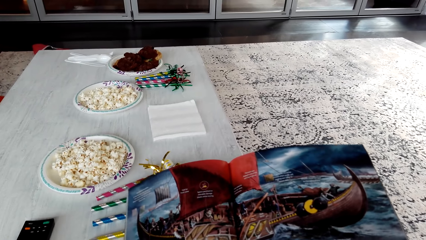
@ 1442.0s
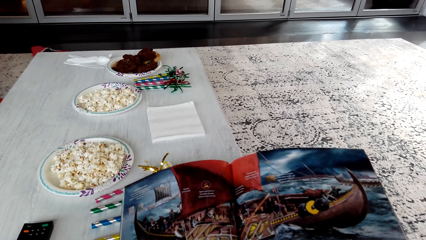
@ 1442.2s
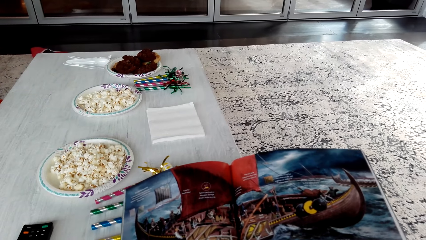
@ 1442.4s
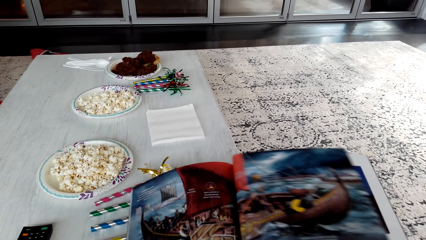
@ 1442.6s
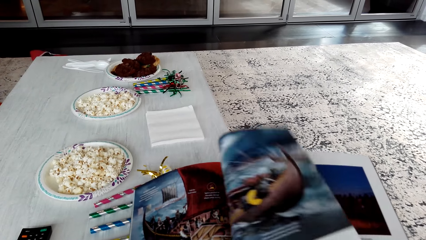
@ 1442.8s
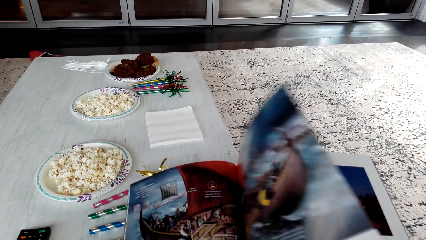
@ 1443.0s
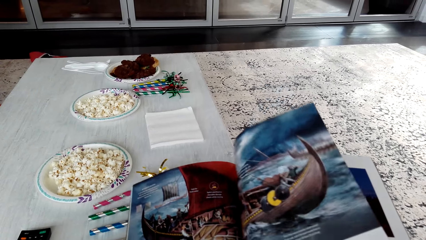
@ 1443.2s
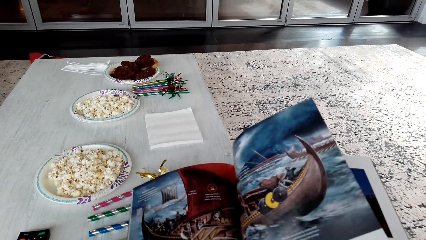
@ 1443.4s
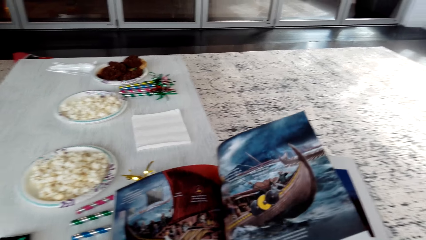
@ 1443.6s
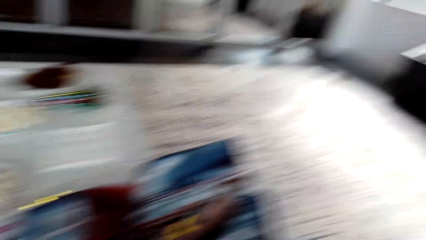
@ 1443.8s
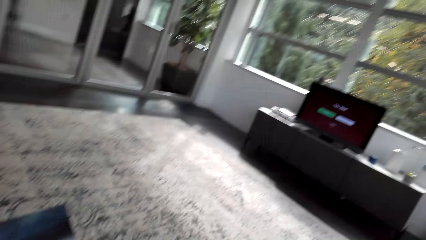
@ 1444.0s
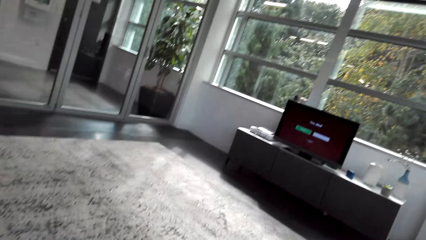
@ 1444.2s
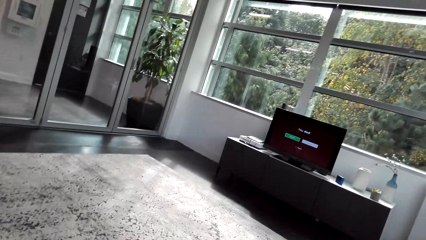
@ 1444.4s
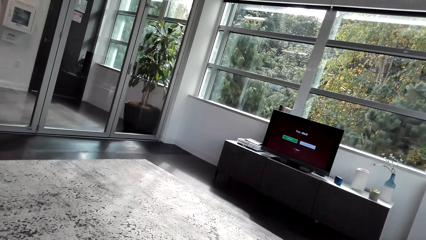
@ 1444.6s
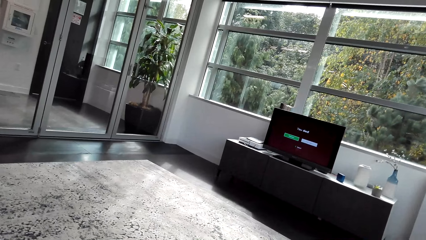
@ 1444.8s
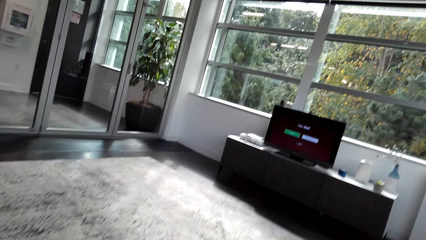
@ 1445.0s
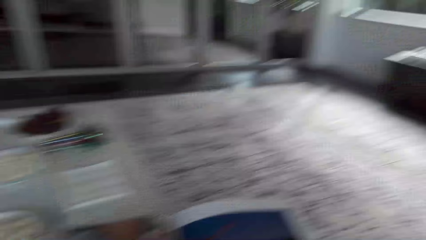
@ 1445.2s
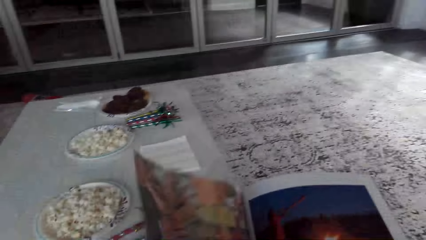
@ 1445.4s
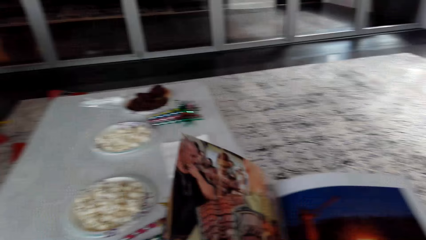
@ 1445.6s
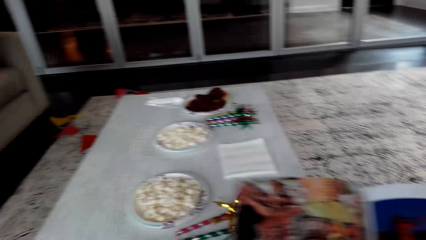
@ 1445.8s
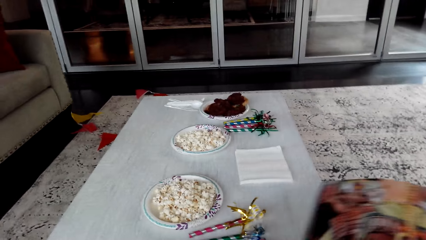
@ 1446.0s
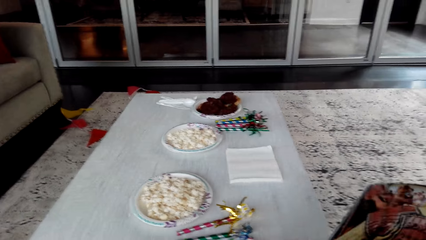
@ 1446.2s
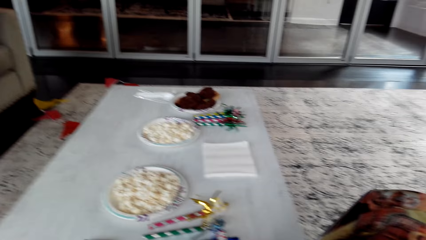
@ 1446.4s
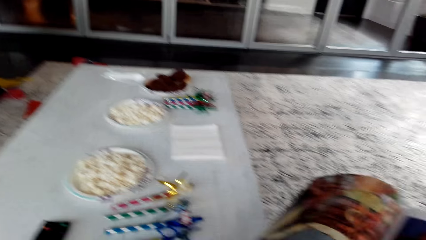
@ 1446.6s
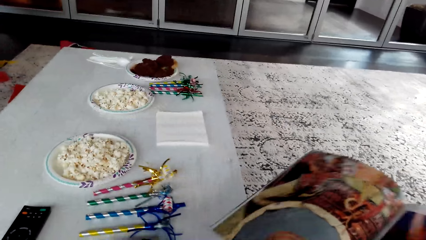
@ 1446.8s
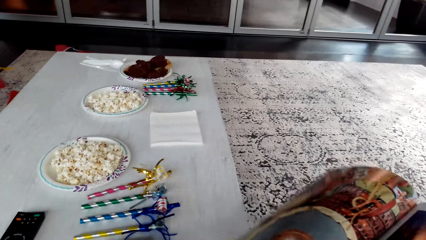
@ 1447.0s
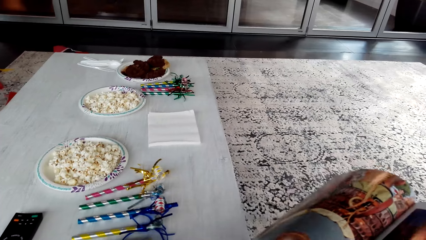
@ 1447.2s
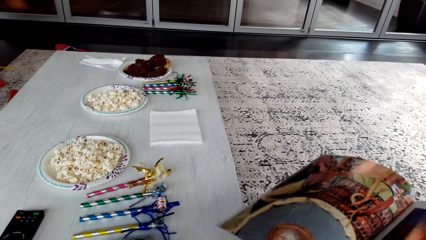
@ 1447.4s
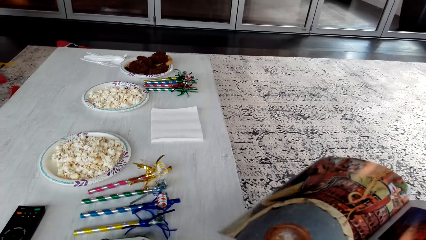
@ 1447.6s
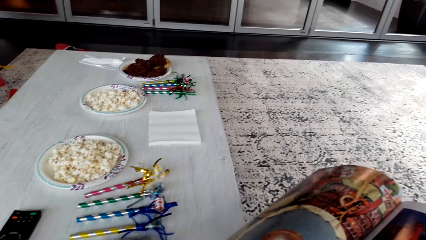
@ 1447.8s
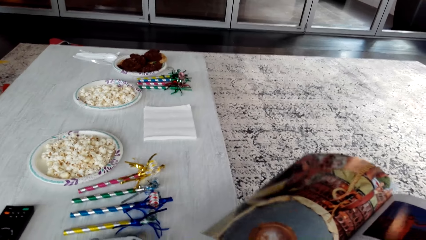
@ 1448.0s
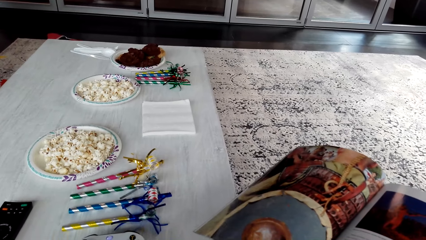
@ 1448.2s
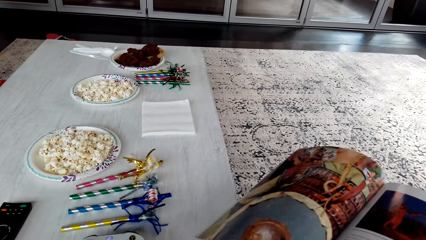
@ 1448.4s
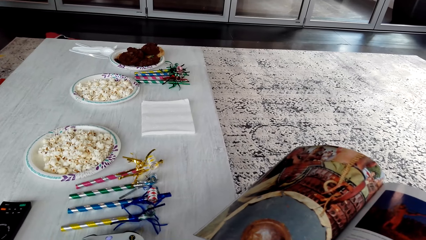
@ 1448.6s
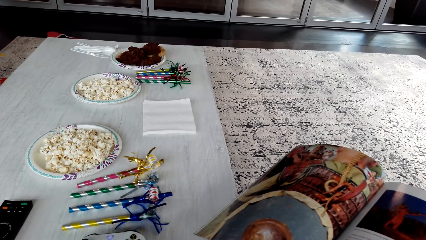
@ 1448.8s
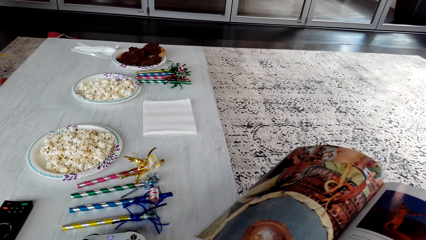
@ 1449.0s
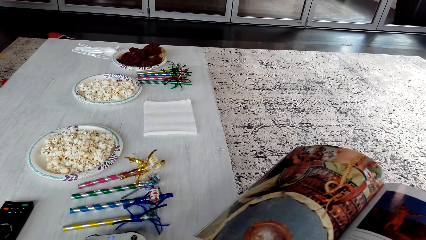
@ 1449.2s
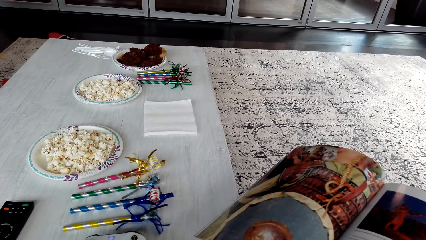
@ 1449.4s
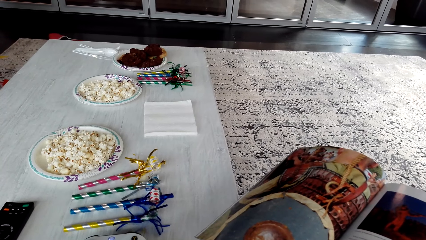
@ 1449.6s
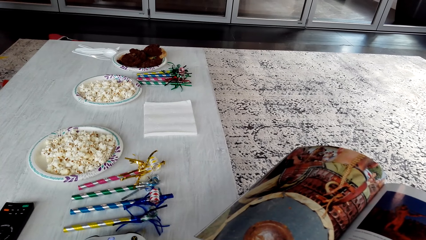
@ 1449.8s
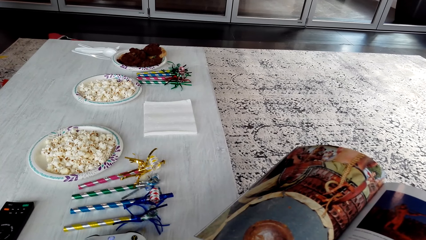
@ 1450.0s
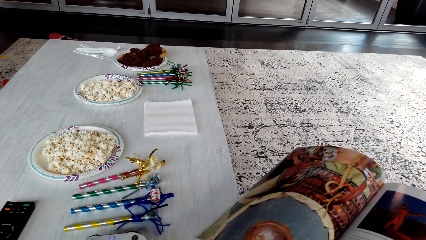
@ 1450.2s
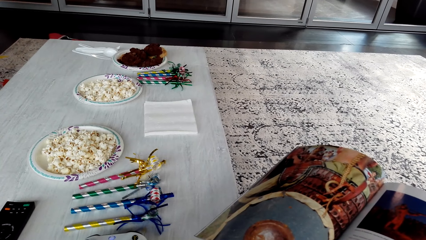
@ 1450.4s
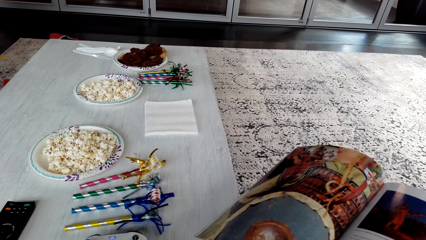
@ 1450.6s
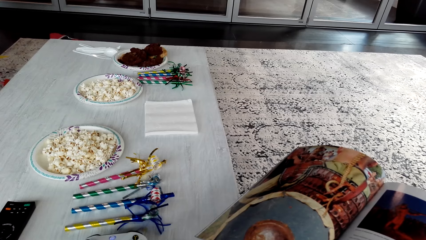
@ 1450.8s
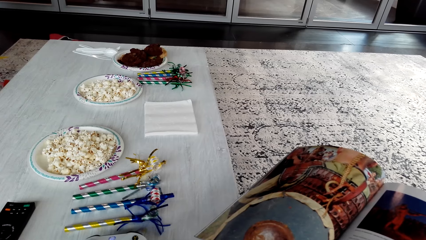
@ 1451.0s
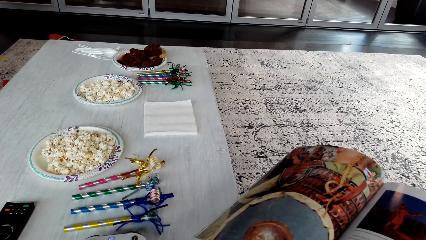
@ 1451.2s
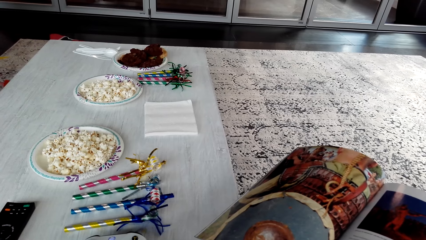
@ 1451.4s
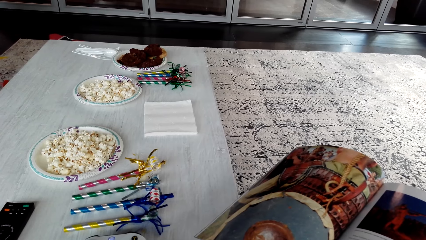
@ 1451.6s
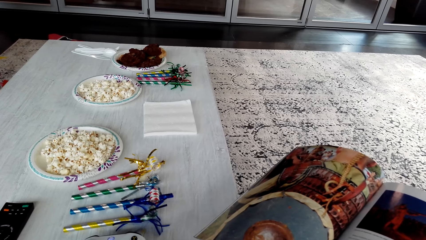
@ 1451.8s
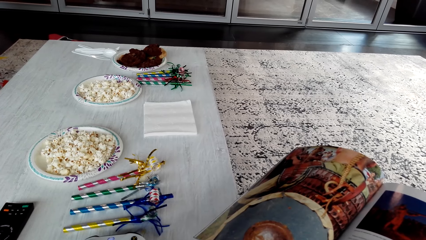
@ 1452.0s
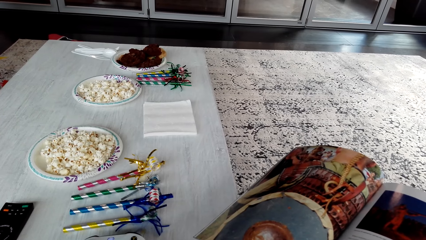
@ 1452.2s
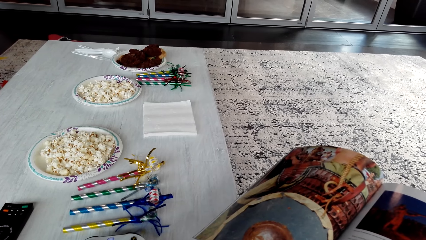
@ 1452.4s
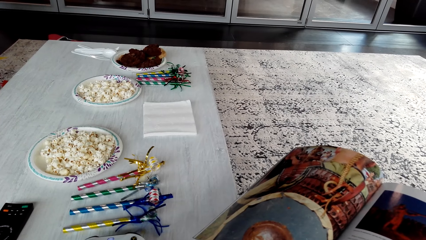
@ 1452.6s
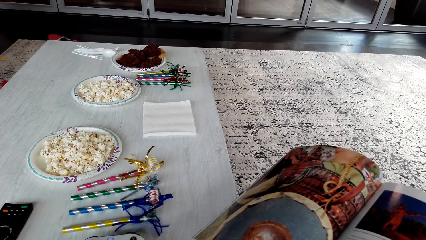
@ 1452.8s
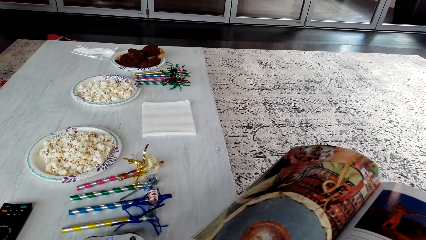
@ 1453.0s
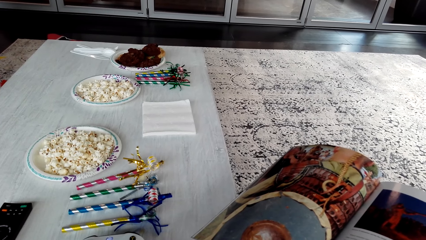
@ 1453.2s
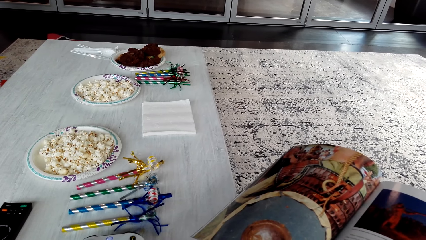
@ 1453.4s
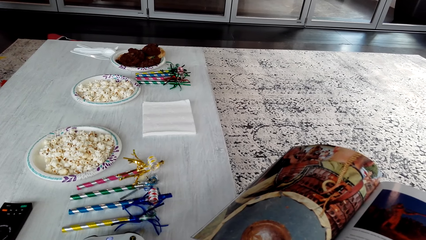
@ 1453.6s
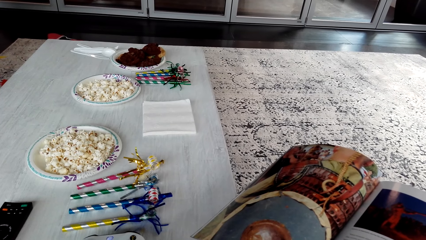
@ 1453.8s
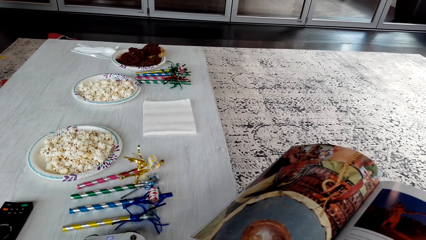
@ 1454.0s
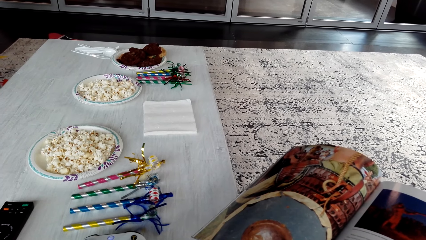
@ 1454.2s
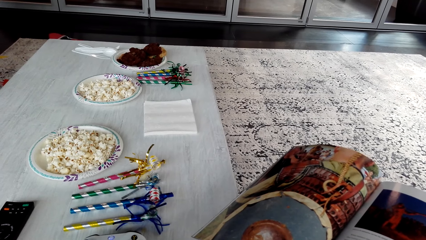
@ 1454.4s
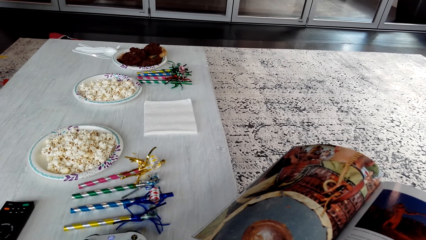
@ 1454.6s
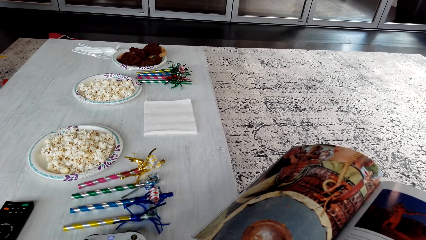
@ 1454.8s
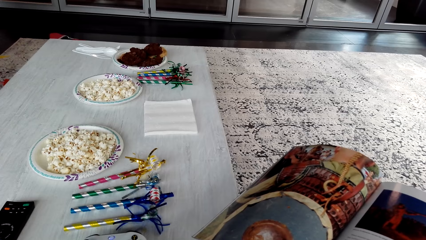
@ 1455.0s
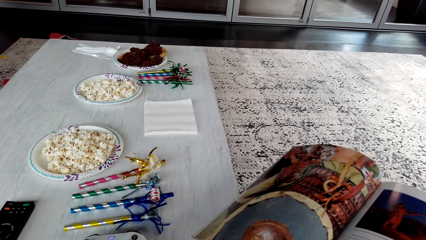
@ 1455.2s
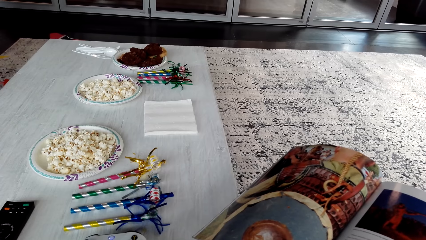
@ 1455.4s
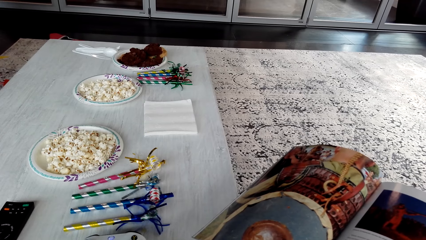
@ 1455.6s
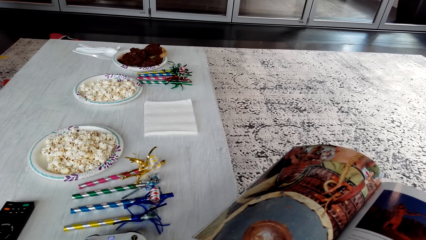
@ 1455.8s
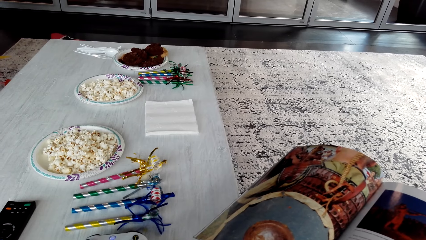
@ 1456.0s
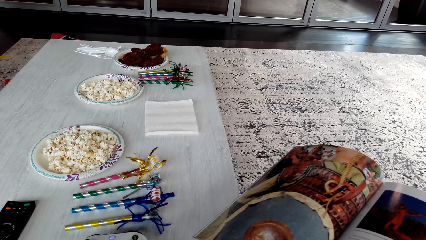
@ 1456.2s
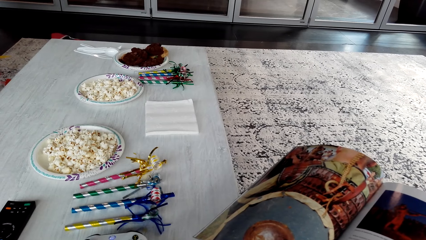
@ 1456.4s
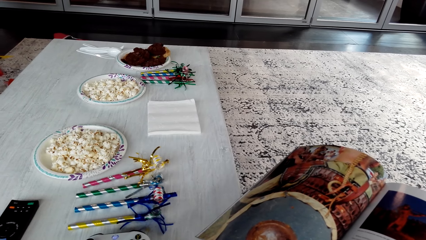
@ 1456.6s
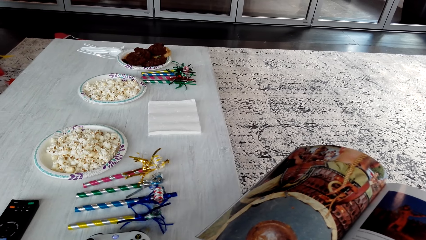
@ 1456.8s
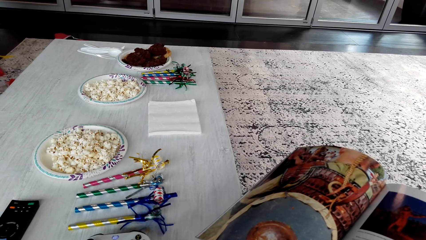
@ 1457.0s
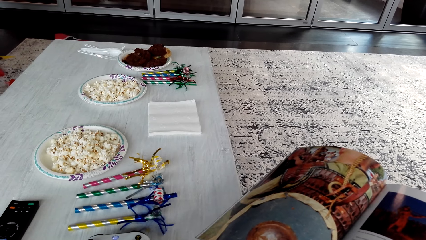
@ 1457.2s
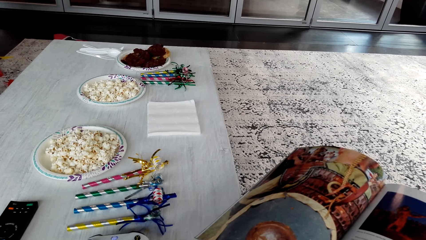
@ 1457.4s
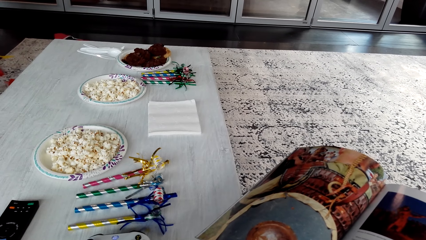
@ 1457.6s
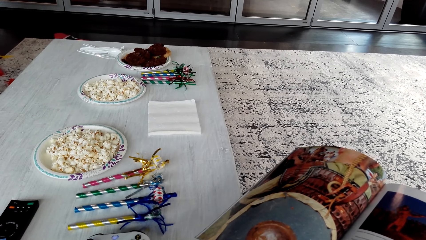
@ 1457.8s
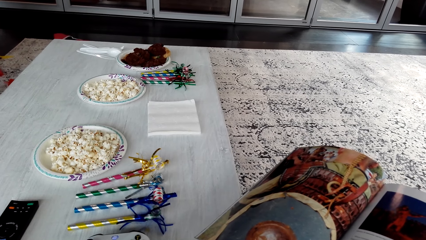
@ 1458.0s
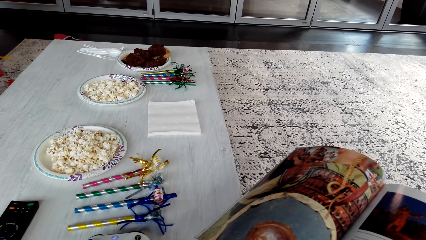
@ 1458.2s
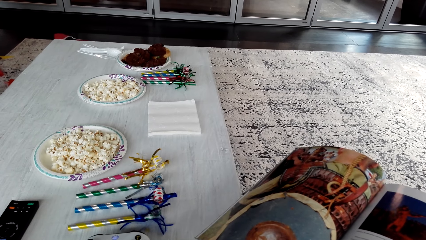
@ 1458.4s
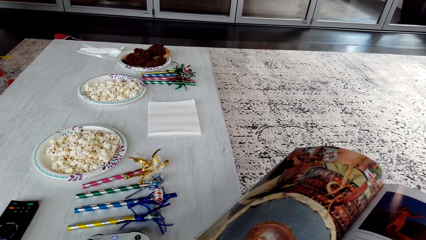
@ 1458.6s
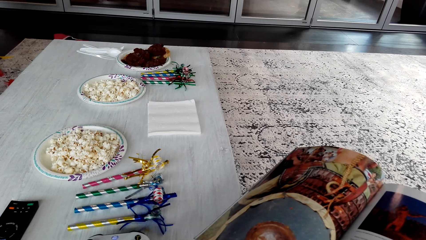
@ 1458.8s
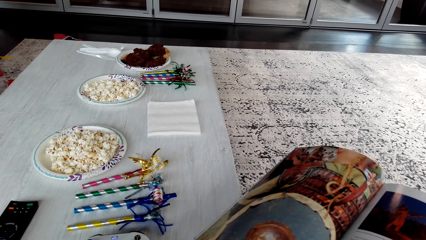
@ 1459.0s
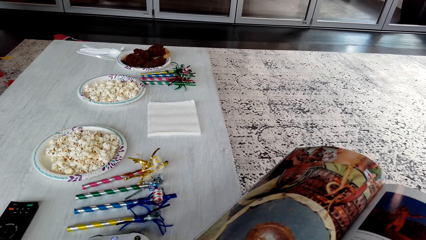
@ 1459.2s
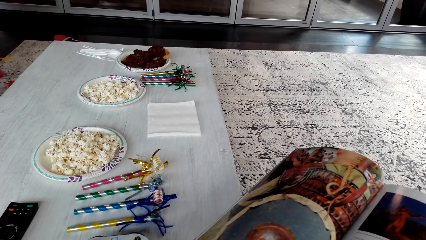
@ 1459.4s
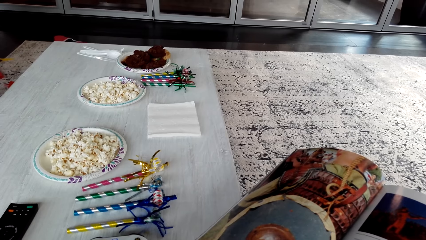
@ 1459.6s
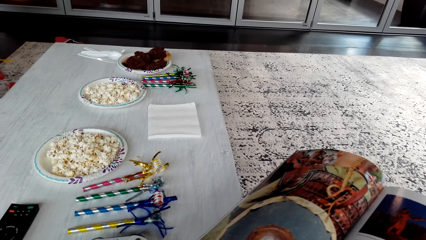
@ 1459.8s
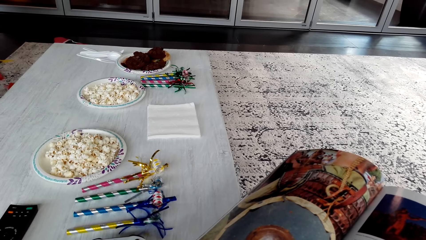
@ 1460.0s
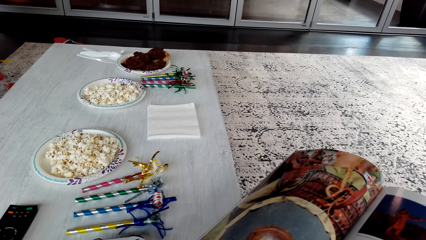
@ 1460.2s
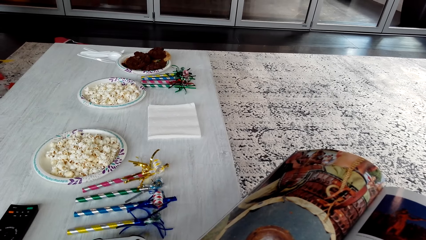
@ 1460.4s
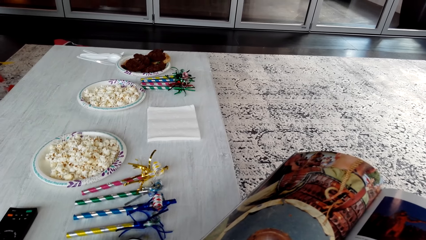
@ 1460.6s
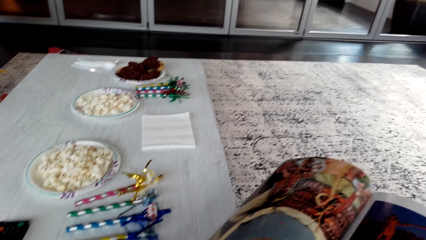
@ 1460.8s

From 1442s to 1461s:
The camera wearer moves the magazine page. They peruse the book. They look around. They look at the television. They read the magazine.
